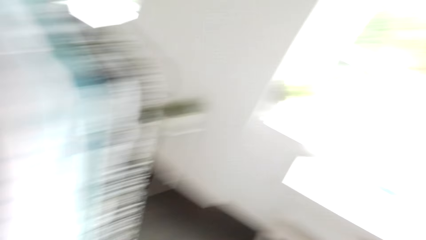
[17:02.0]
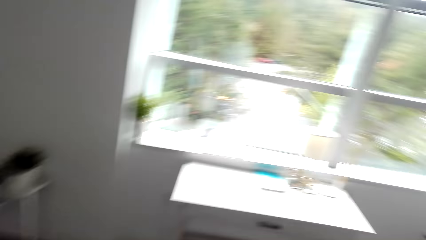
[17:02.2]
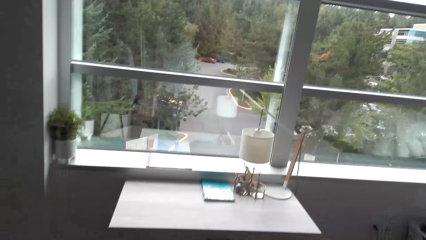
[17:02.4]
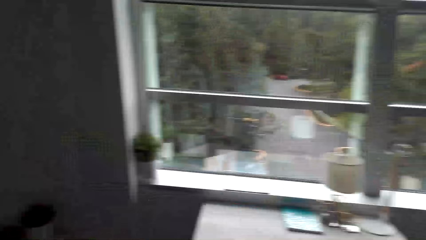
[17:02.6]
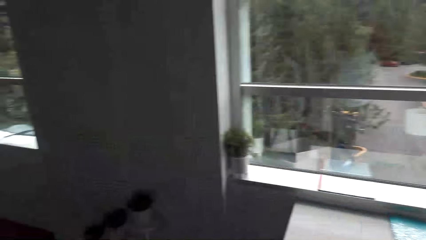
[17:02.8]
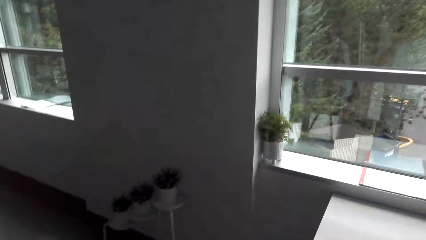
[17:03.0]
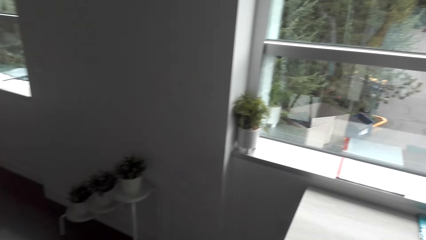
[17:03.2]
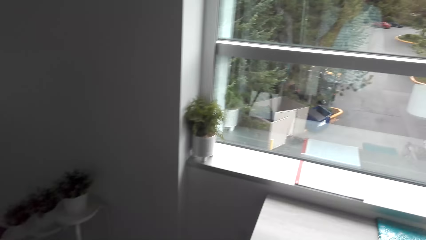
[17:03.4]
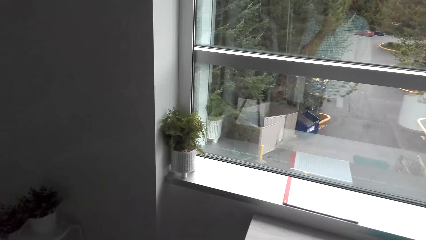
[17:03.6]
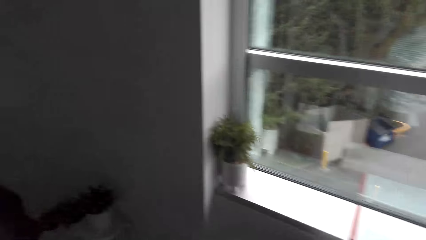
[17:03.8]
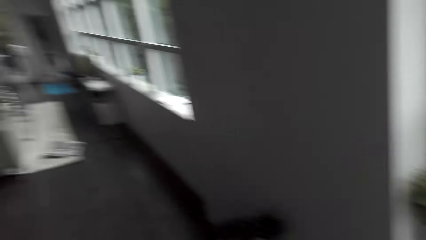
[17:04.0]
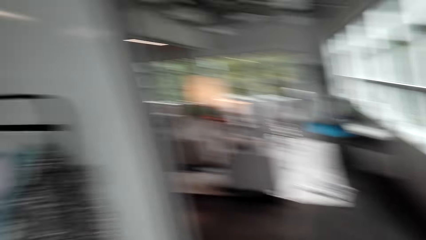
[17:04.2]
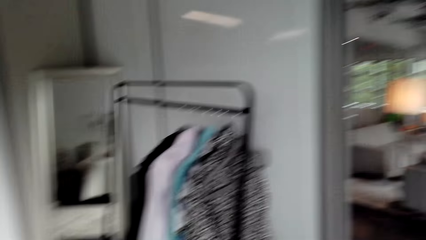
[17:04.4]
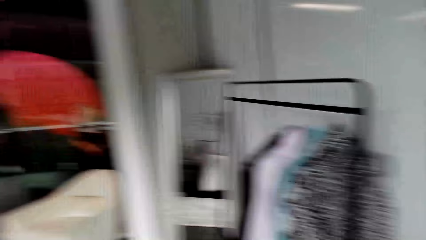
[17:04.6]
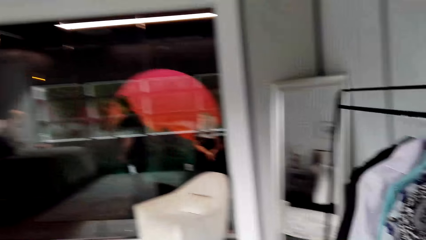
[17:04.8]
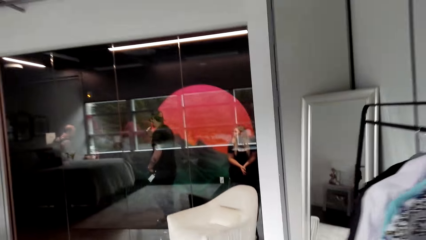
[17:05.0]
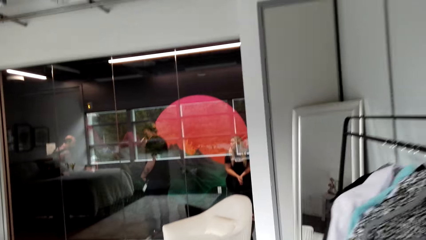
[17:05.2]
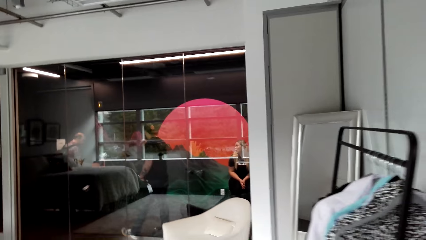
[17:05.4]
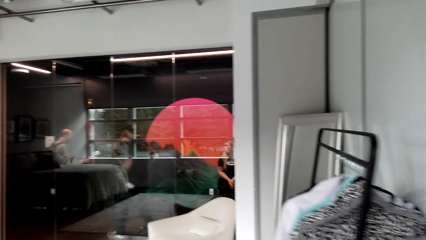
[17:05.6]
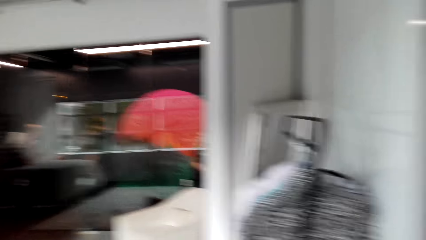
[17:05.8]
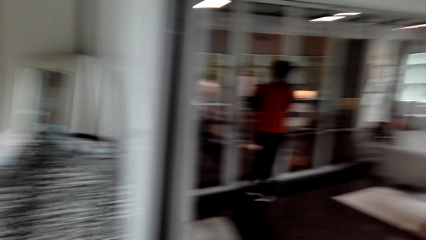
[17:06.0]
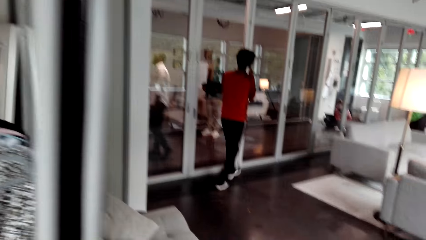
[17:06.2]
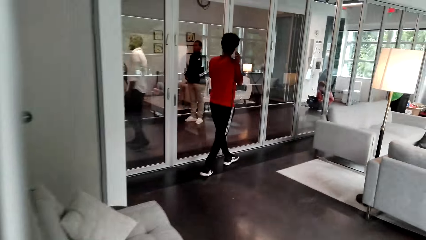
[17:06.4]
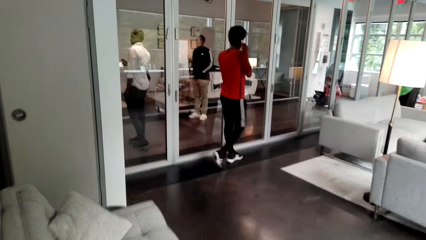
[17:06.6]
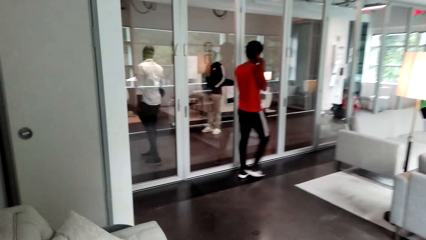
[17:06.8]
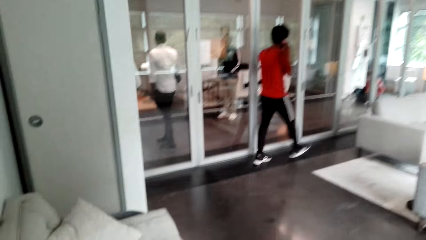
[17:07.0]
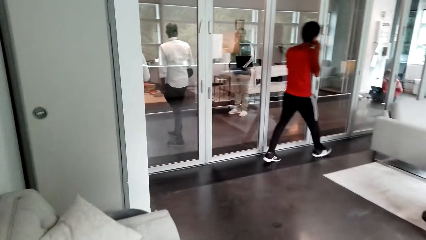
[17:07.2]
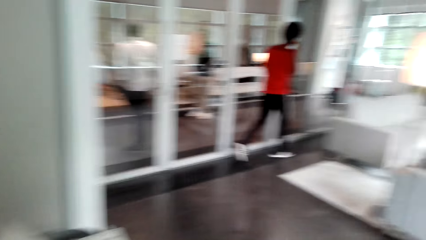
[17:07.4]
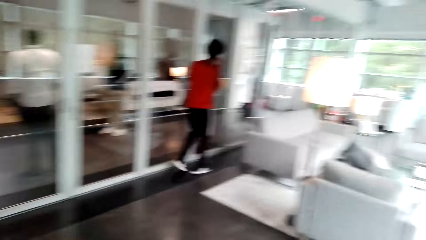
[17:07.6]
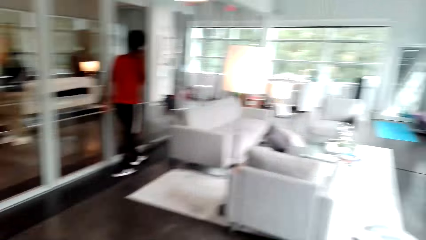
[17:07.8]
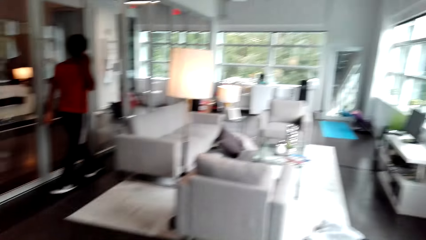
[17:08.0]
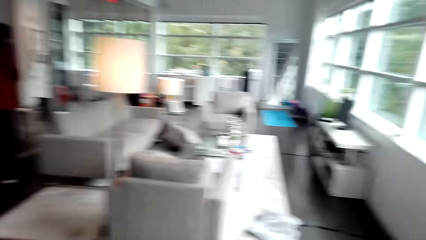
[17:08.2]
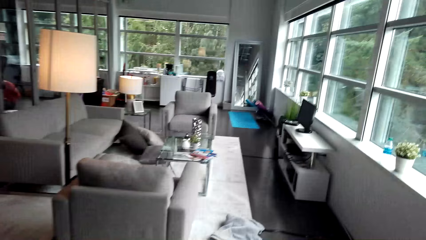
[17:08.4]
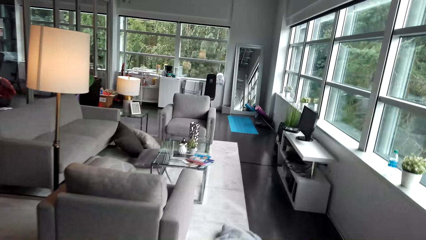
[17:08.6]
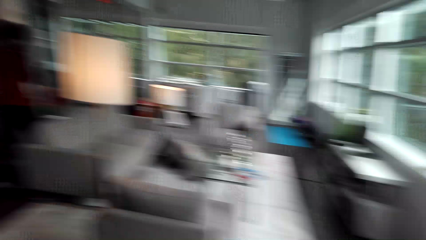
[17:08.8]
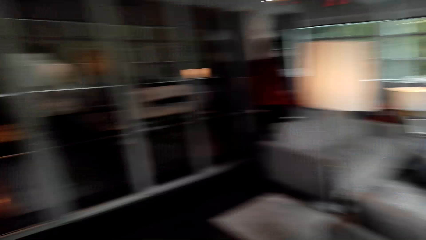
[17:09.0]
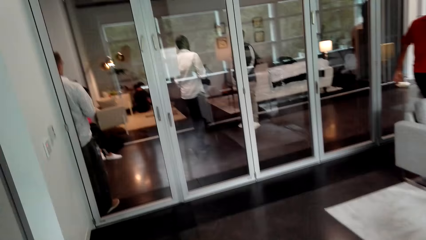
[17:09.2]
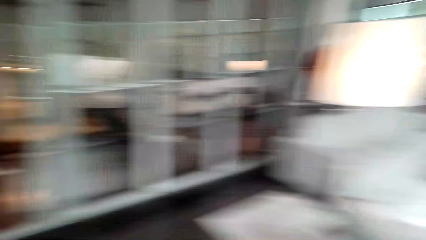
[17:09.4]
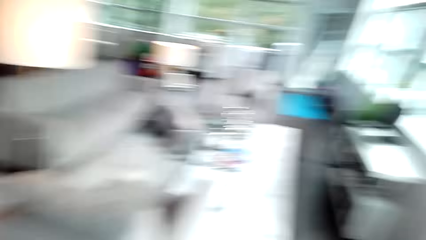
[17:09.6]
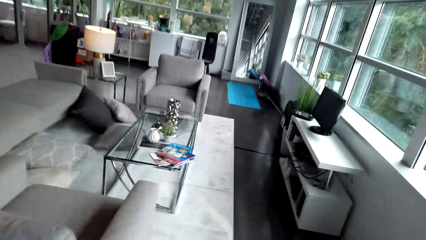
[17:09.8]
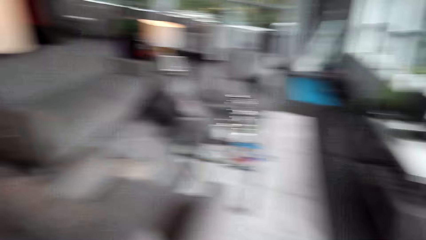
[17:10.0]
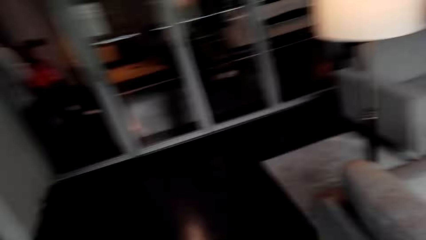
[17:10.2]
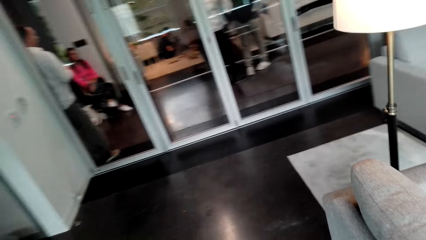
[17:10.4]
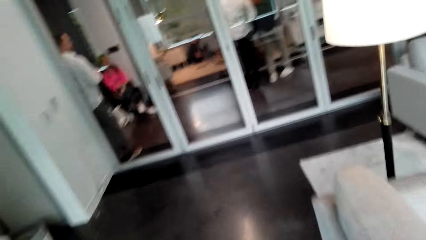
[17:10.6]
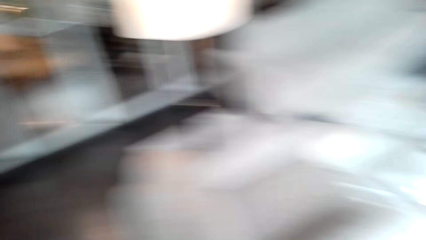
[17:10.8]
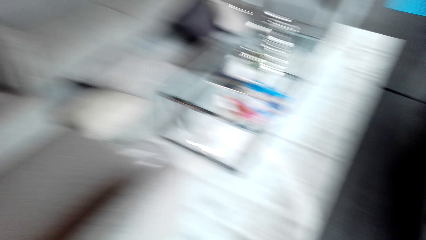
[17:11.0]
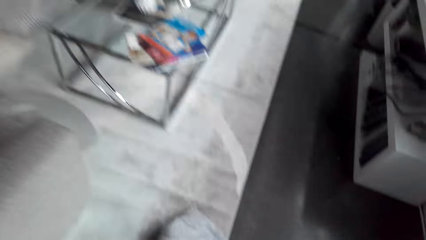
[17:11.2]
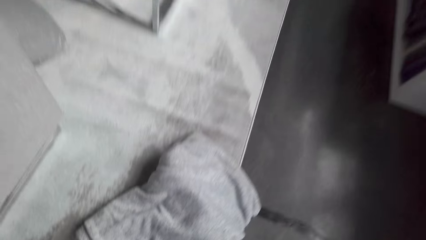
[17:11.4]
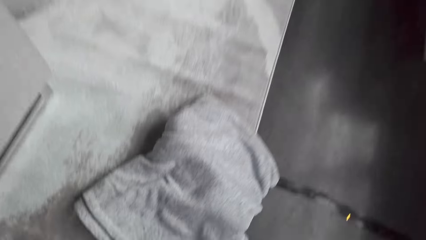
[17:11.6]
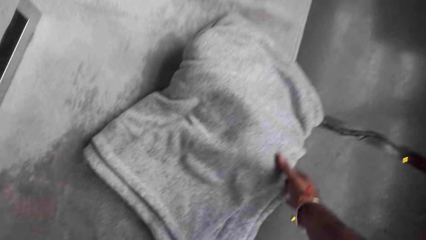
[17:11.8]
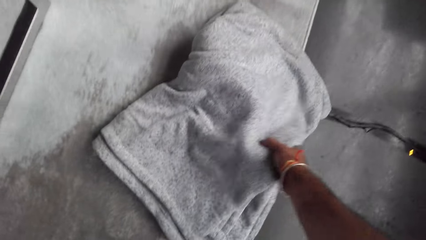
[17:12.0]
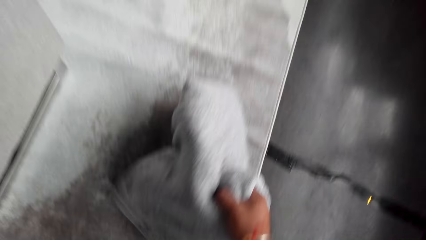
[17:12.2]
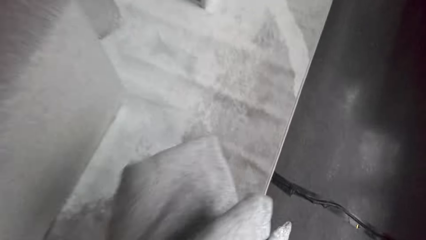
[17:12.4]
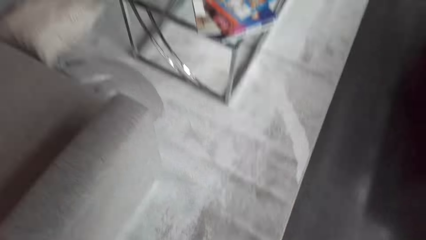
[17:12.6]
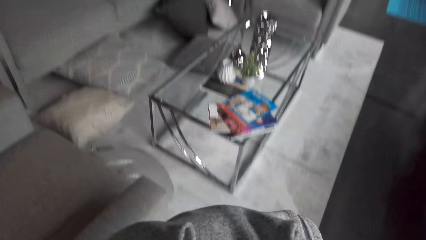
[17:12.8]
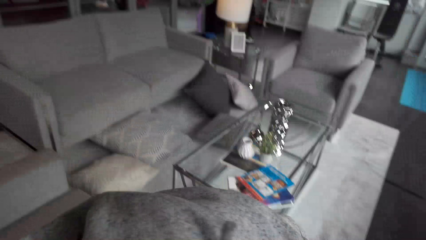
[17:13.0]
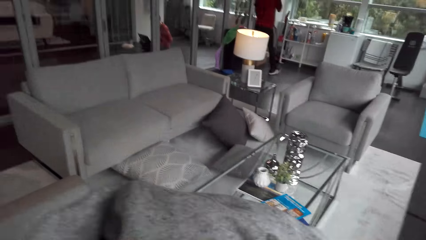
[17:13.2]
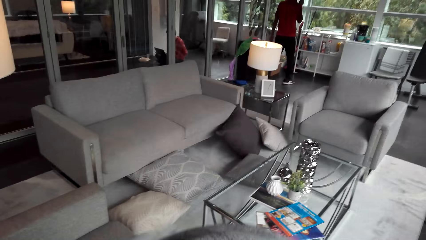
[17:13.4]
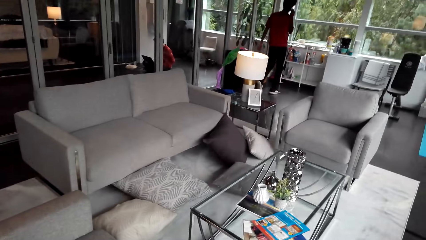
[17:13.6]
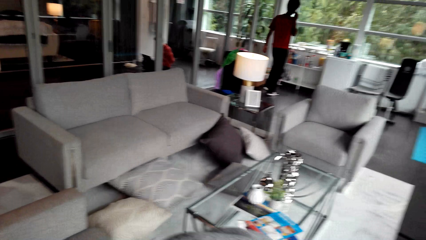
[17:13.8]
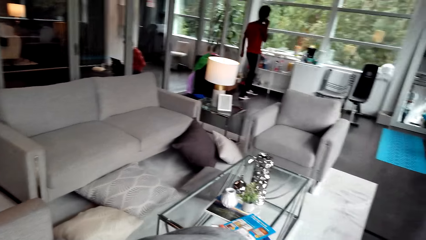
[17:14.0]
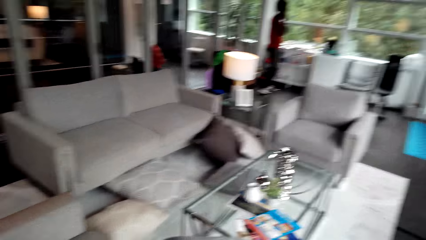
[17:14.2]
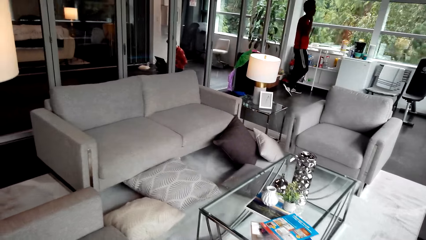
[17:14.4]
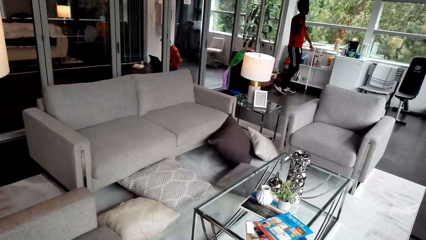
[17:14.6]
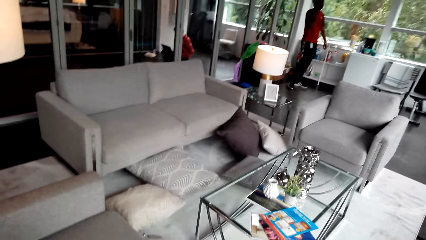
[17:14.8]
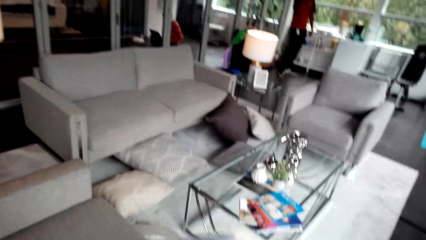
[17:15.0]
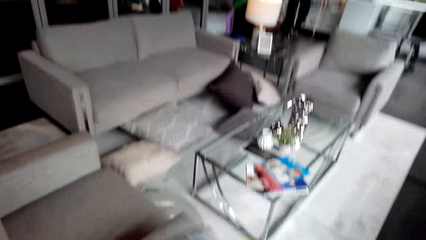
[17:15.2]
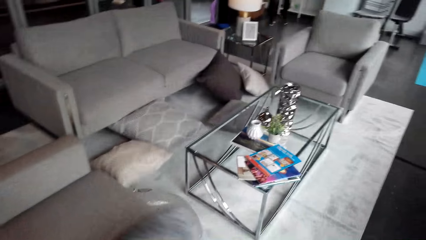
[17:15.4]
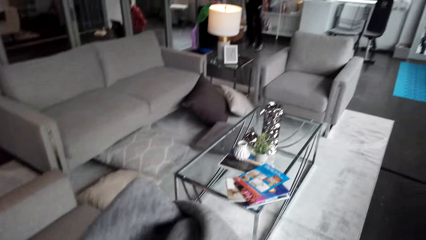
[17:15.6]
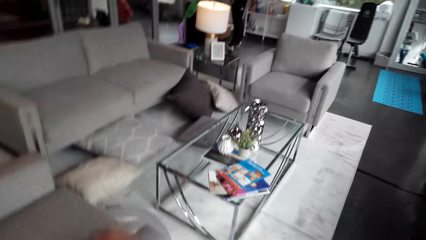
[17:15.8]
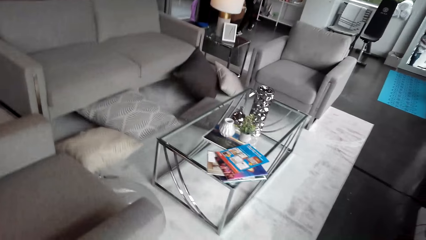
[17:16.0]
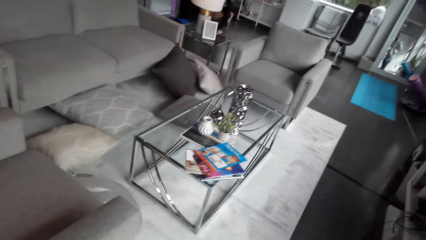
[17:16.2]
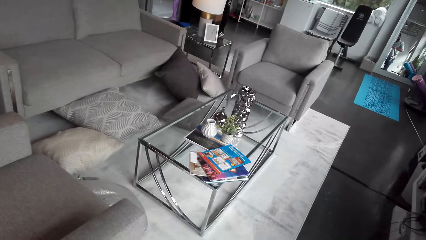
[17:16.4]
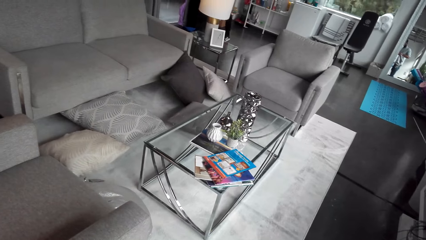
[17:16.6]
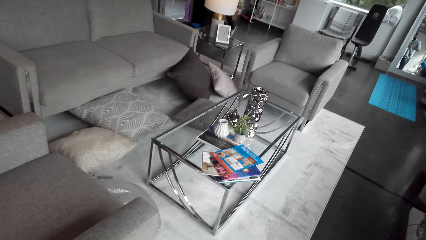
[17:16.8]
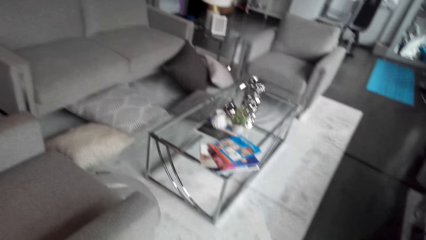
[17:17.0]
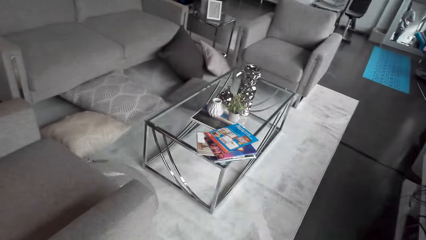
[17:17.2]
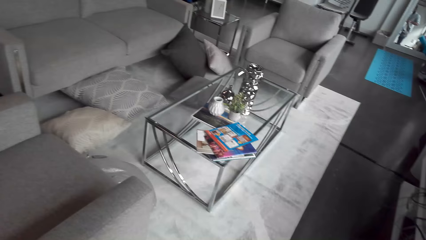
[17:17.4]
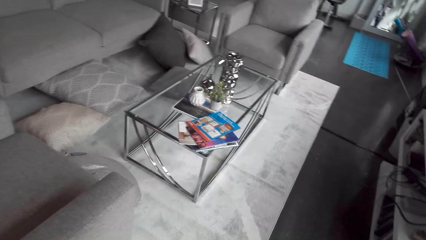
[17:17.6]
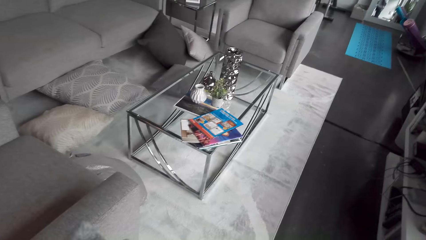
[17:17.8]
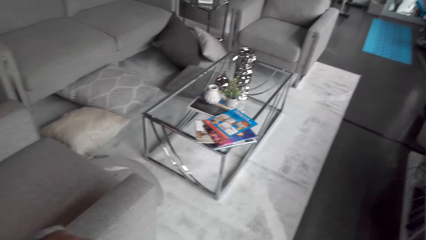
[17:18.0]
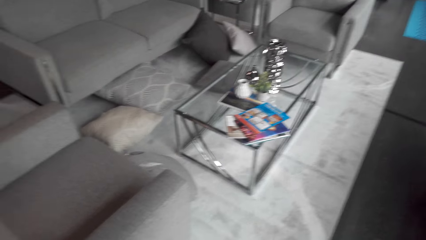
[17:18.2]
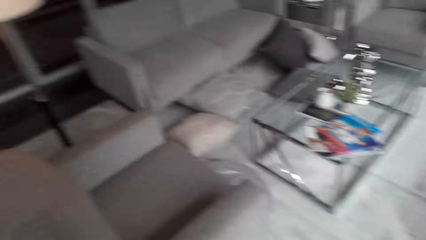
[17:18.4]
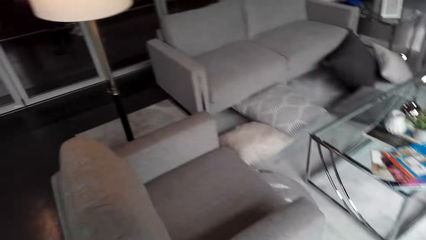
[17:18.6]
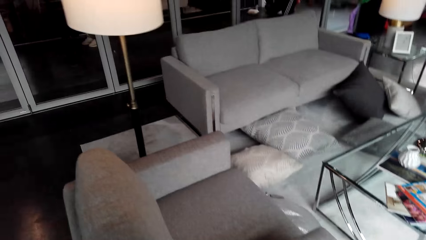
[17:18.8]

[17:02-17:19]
The camera wearer walks in the house. A man walks in the house. The camera wearer picks up a shawl or blanket from the floor.
